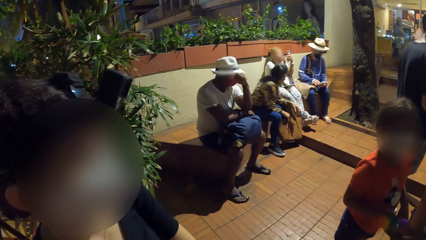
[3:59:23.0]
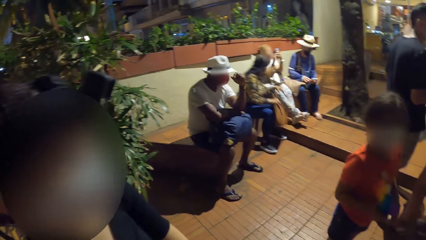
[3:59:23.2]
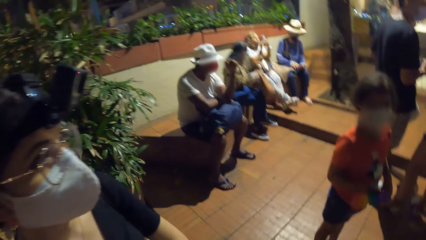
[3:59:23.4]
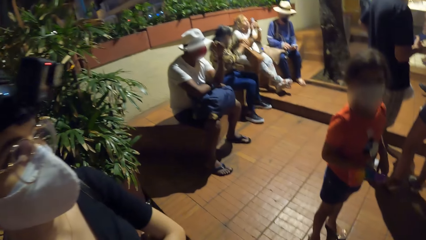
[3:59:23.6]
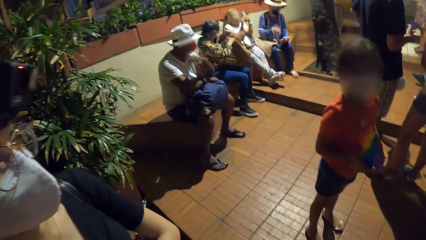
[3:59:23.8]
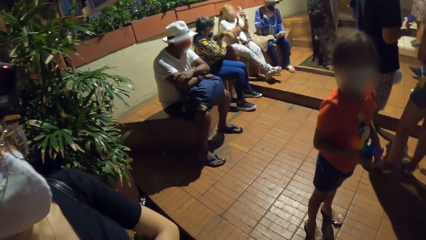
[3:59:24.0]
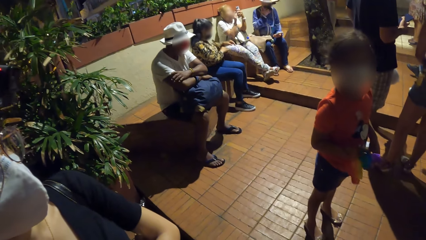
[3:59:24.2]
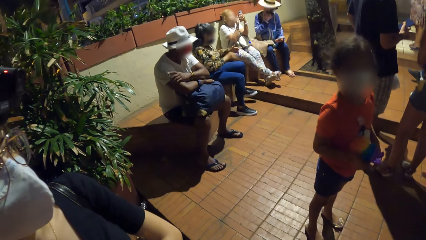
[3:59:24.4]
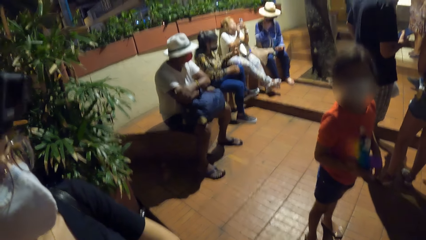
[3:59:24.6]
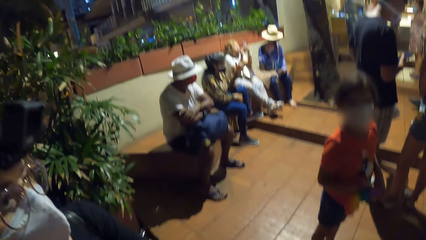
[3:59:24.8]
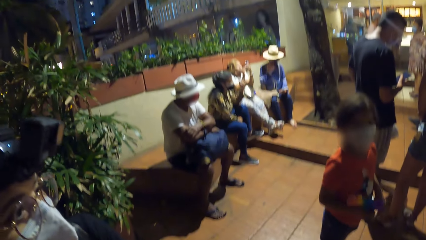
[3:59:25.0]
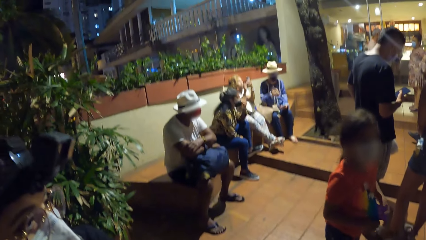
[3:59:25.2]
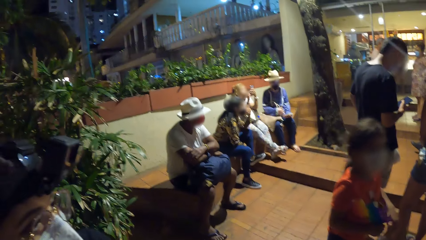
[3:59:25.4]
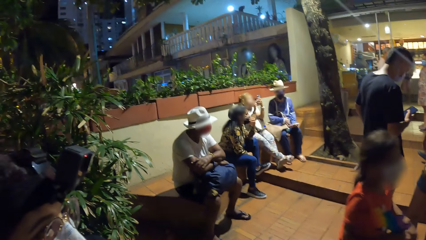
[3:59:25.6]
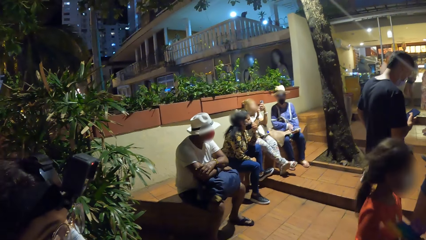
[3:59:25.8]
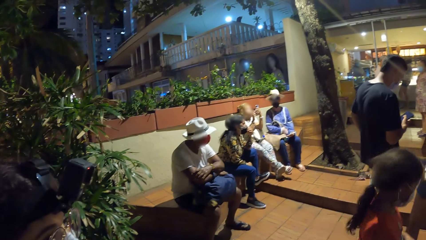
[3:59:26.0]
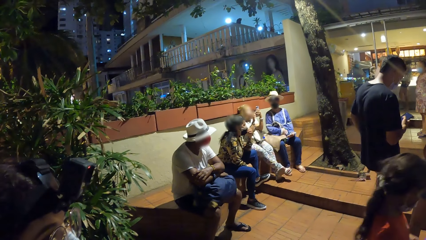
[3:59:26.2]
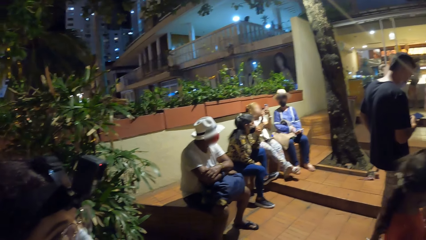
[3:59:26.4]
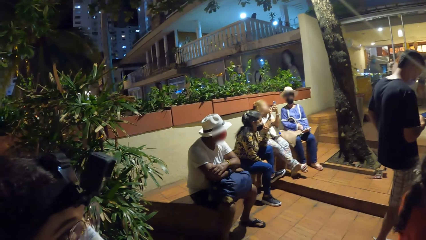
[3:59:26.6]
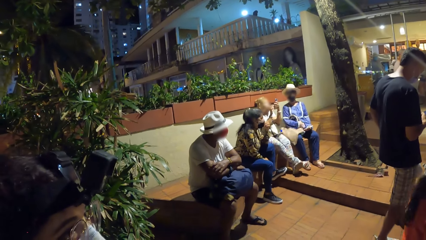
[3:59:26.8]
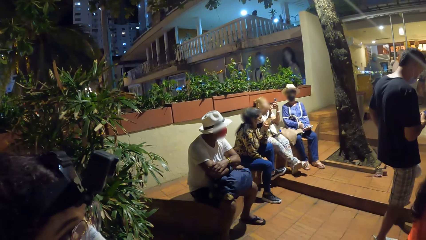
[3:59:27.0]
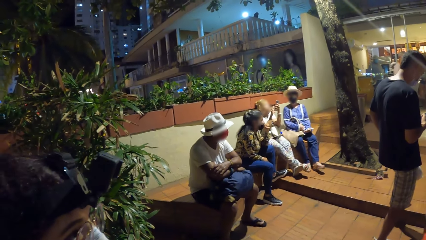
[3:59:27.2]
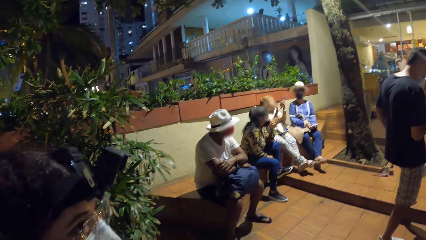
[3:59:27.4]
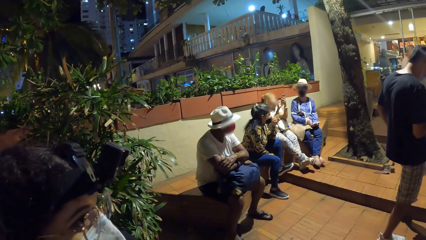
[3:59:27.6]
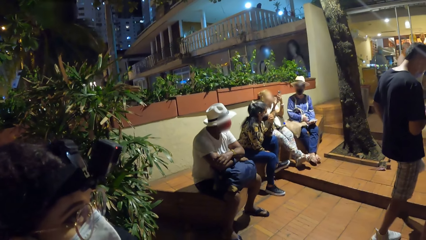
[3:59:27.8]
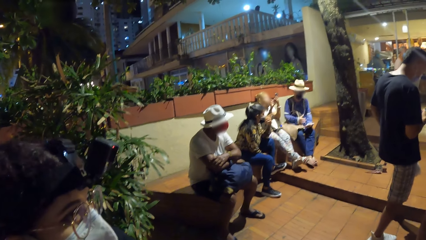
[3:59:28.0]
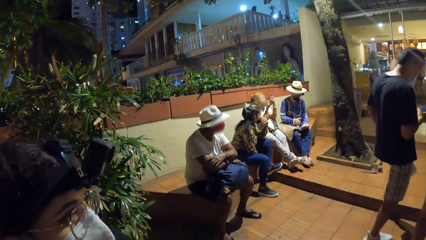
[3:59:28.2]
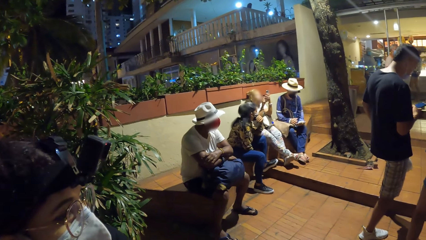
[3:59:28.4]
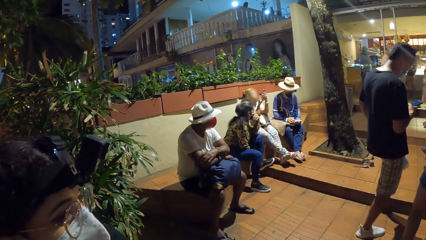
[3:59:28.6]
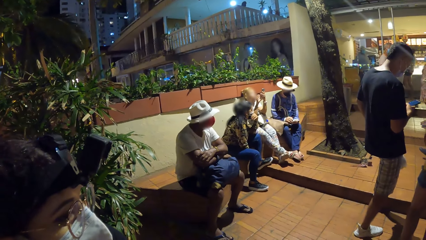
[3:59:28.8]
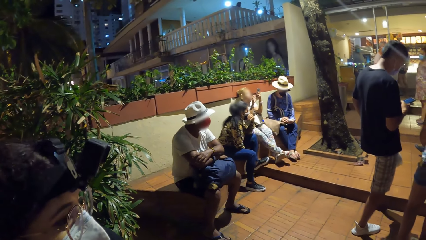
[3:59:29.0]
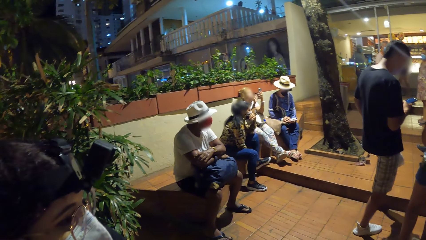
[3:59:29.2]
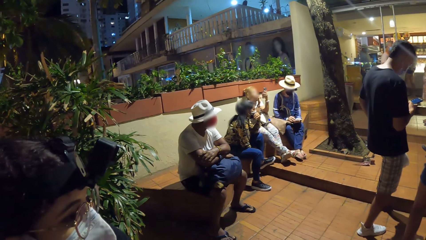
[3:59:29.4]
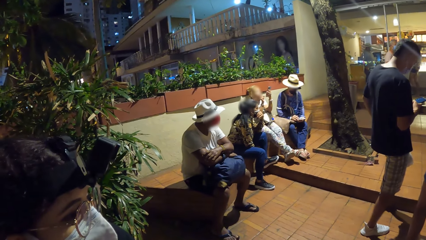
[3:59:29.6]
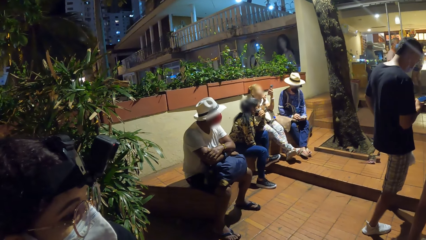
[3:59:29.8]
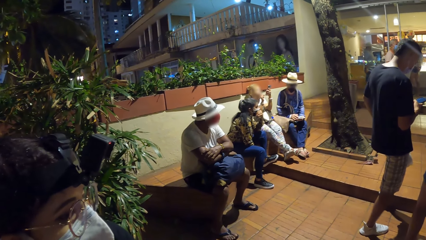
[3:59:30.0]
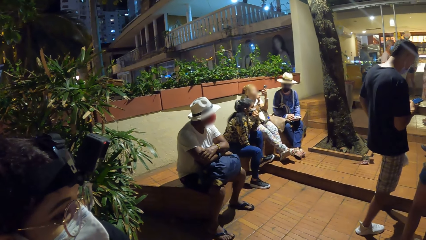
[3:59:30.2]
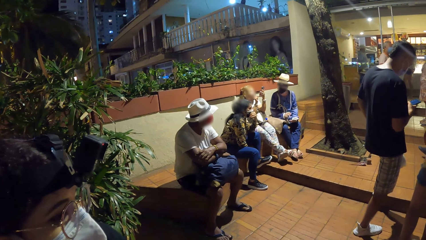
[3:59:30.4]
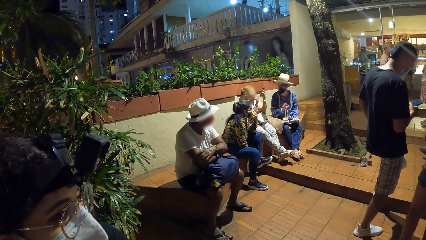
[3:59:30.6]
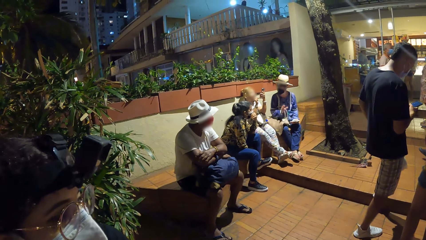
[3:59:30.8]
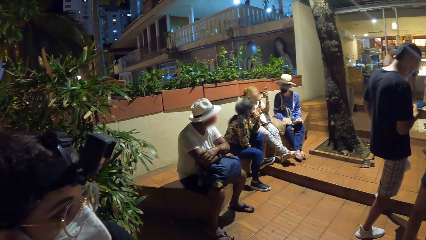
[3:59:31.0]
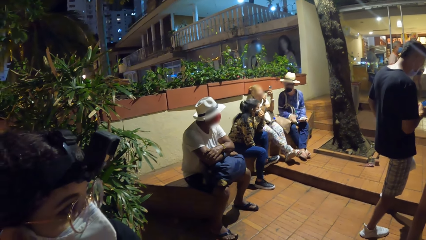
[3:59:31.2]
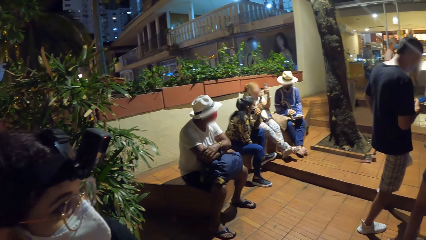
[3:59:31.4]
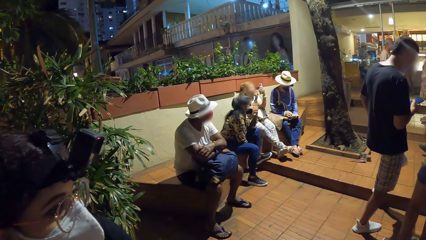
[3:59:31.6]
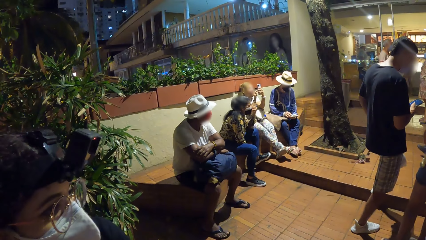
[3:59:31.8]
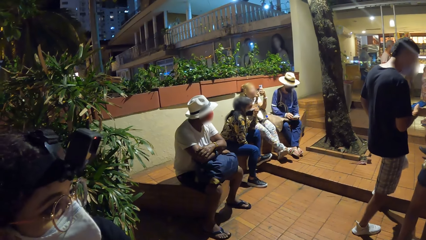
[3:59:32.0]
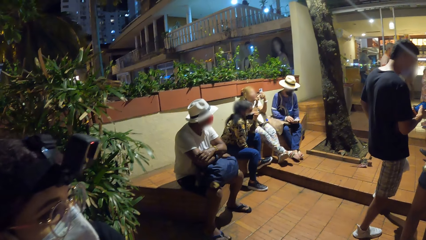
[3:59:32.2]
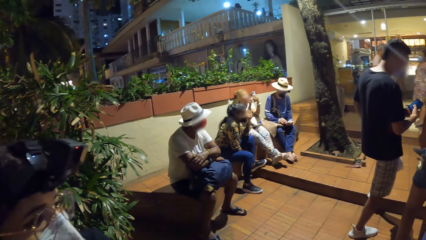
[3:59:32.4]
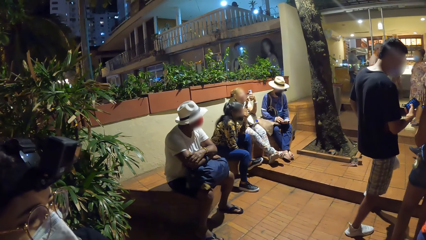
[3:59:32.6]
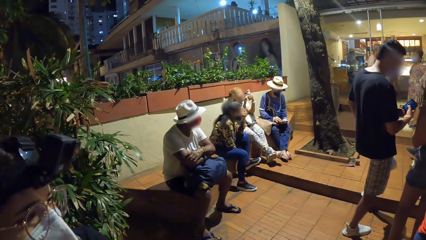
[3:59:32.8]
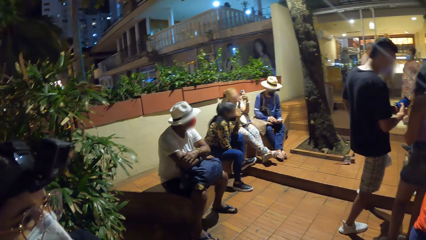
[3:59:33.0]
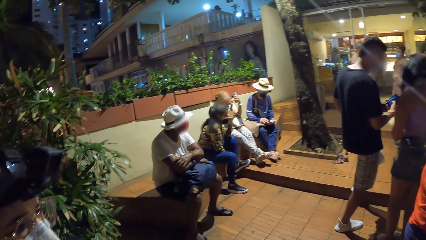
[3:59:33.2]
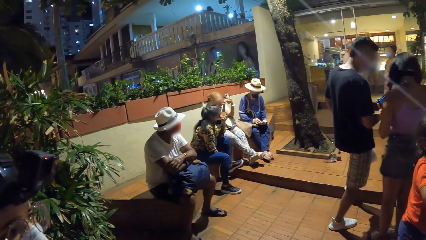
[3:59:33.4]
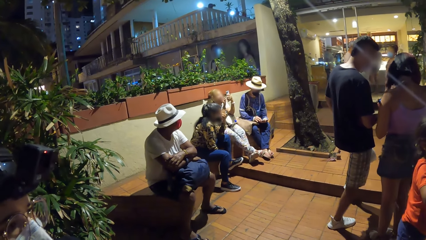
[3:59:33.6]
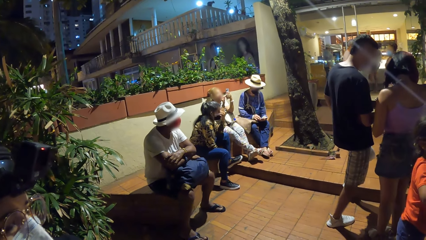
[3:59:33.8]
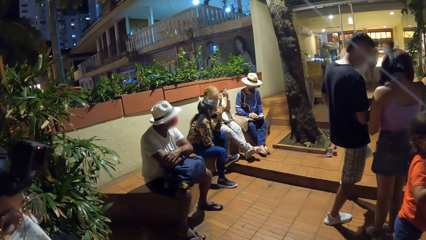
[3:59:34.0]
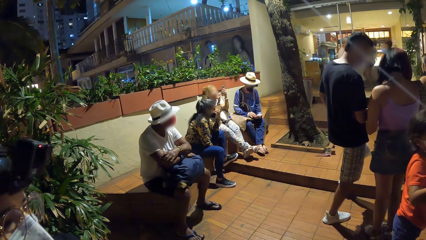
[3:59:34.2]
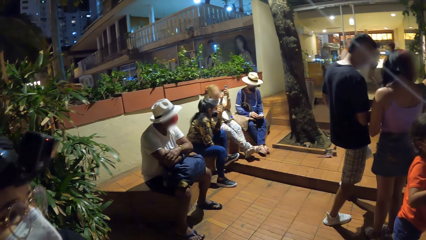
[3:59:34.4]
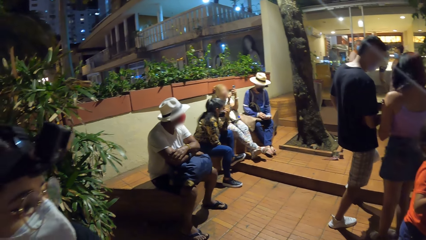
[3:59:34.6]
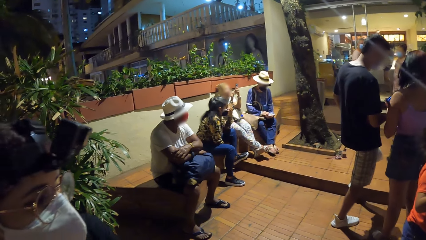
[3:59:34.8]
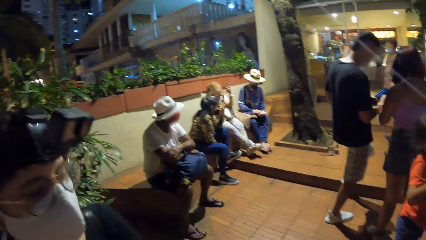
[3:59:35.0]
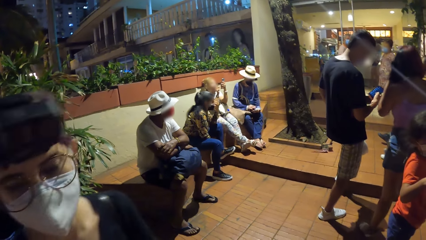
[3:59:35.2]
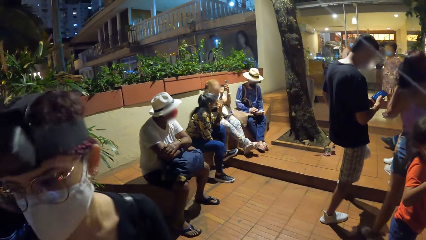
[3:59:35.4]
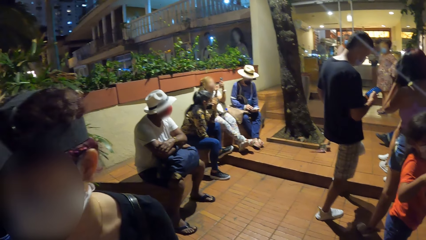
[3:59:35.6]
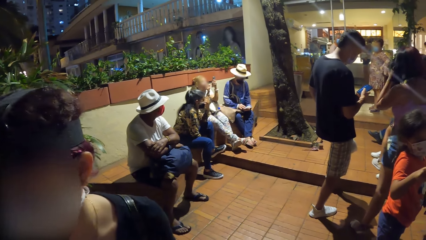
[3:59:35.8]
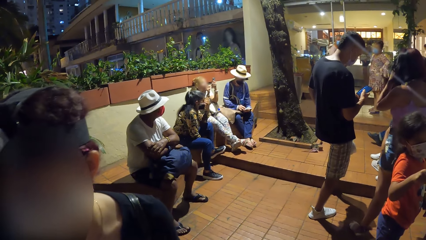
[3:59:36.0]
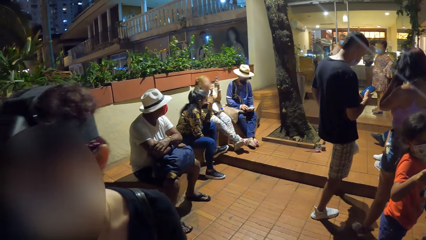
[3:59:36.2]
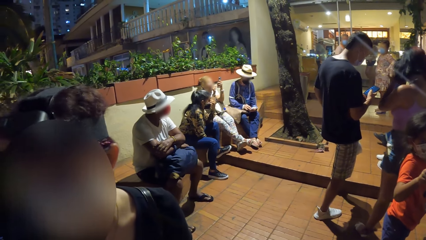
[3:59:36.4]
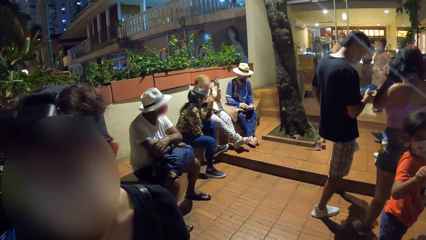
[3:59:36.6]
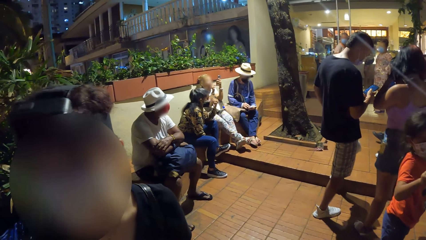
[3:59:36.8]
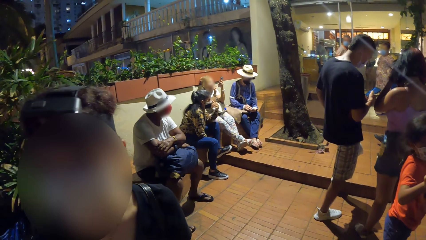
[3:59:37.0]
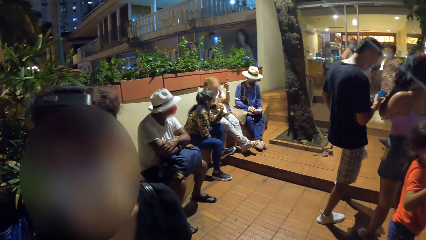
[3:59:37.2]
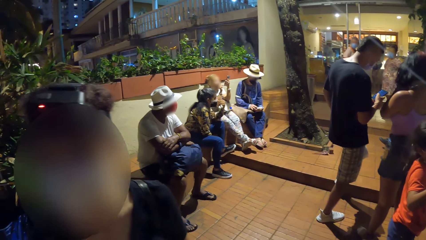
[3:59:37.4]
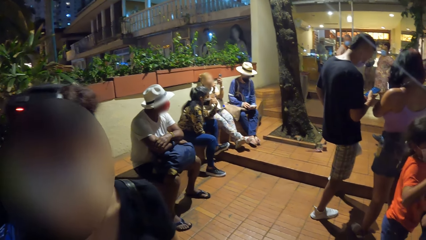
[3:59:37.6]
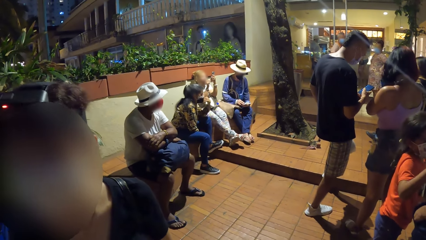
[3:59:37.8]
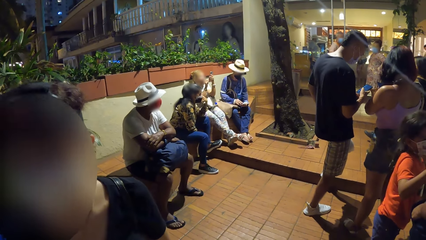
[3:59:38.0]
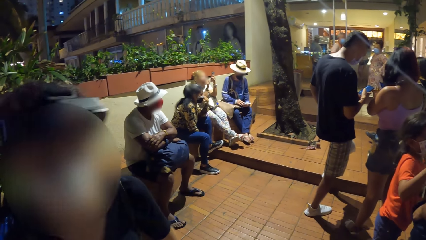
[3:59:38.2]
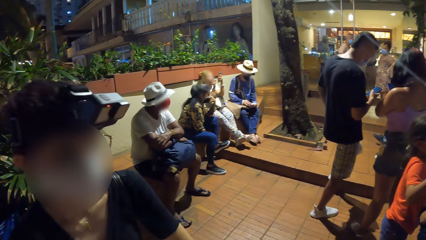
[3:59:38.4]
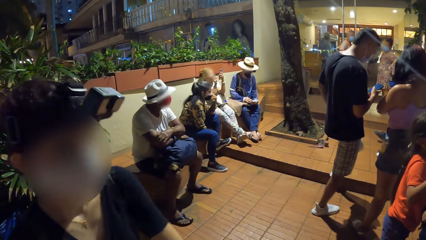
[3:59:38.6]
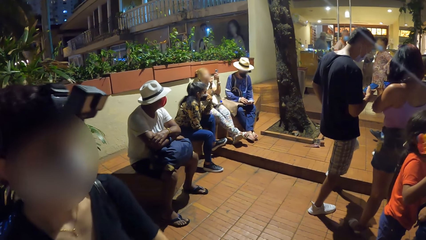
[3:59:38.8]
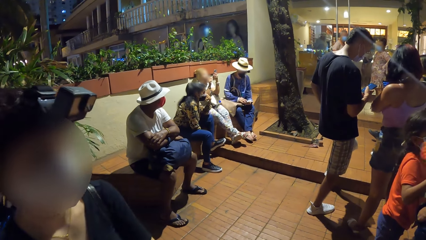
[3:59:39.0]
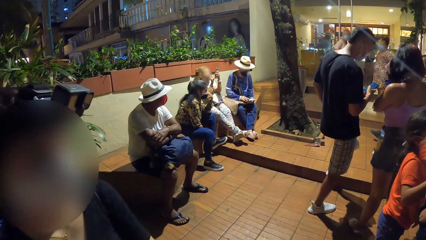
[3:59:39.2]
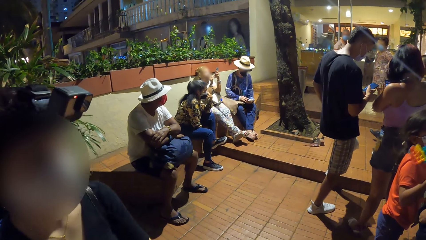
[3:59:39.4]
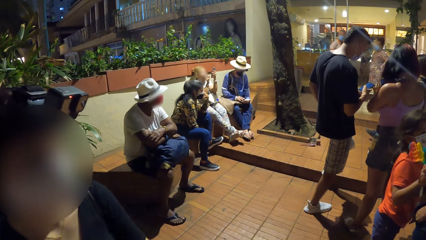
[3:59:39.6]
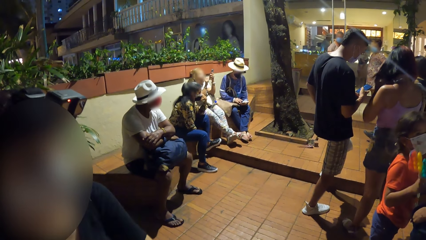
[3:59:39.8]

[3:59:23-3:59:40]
The woman carries a bag from the floor with both hands and drops the bag in her hands on a seat.
